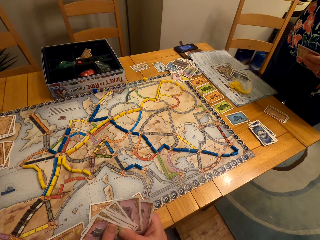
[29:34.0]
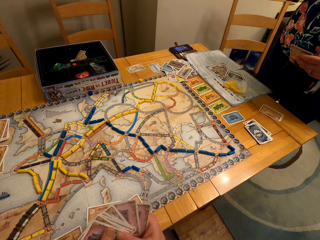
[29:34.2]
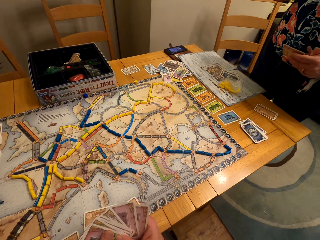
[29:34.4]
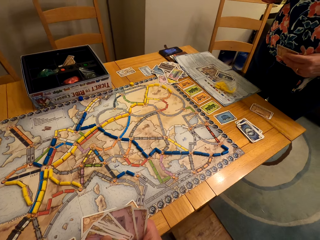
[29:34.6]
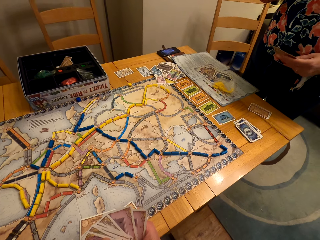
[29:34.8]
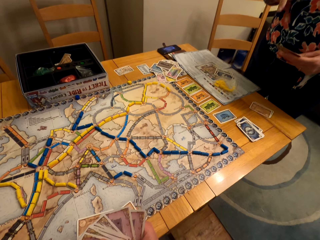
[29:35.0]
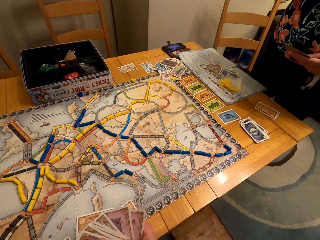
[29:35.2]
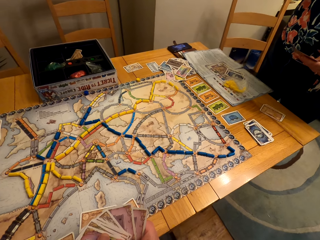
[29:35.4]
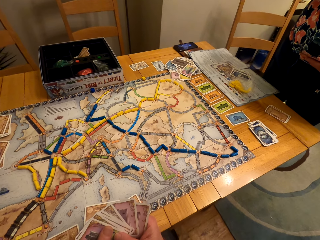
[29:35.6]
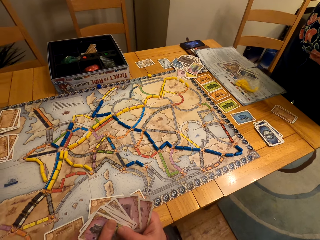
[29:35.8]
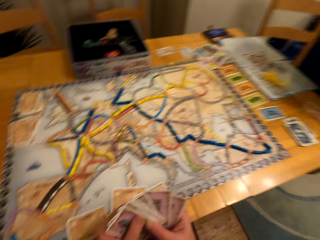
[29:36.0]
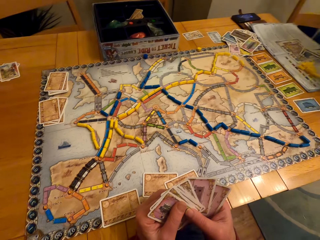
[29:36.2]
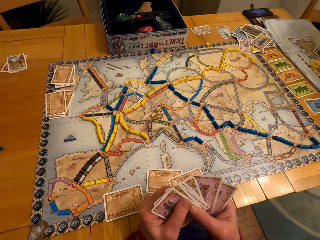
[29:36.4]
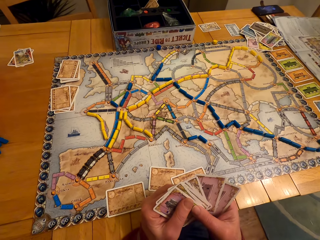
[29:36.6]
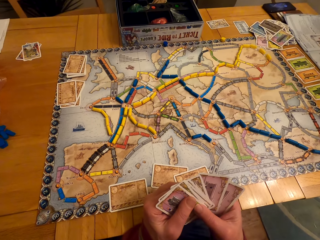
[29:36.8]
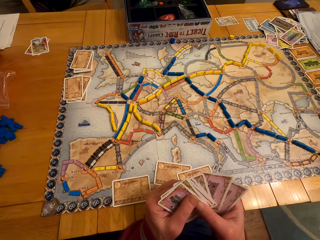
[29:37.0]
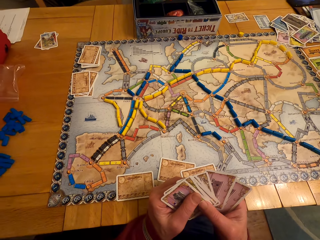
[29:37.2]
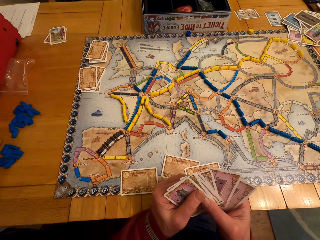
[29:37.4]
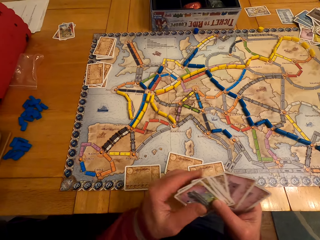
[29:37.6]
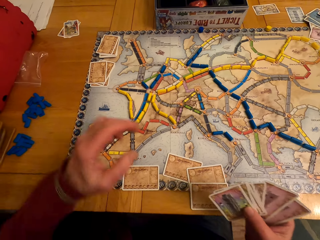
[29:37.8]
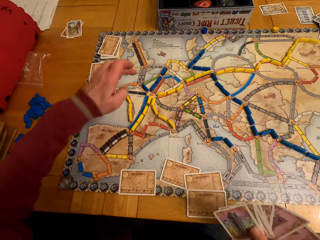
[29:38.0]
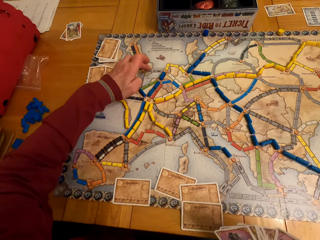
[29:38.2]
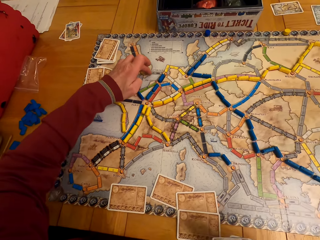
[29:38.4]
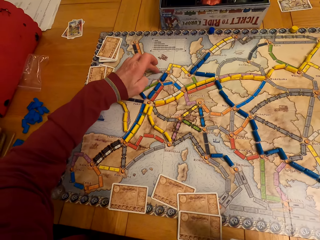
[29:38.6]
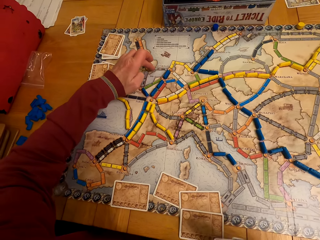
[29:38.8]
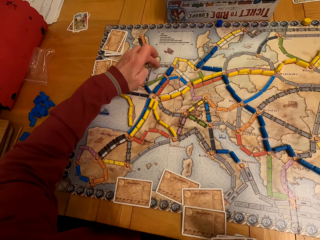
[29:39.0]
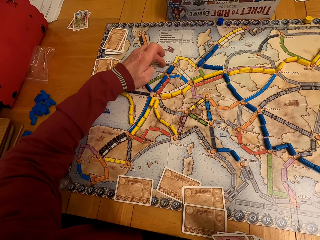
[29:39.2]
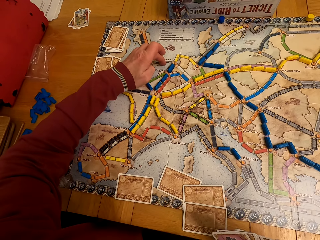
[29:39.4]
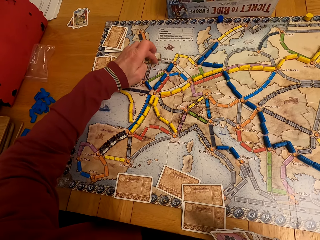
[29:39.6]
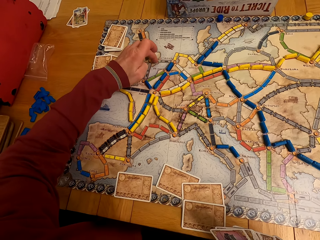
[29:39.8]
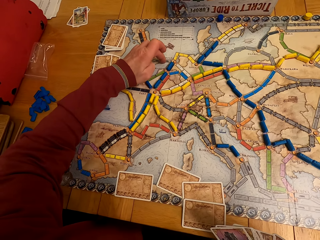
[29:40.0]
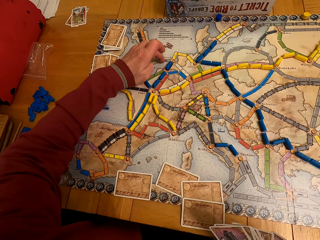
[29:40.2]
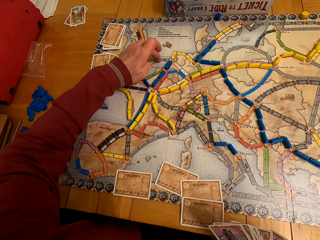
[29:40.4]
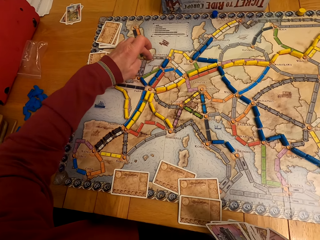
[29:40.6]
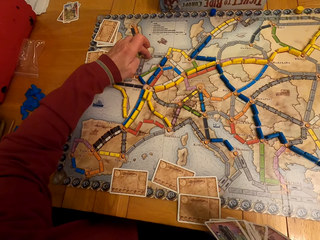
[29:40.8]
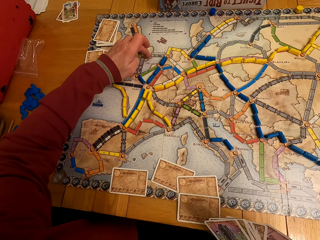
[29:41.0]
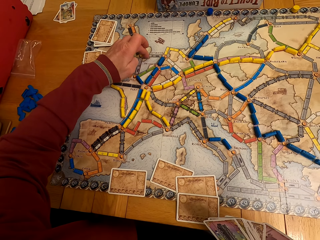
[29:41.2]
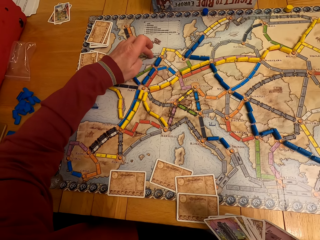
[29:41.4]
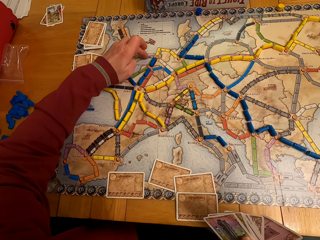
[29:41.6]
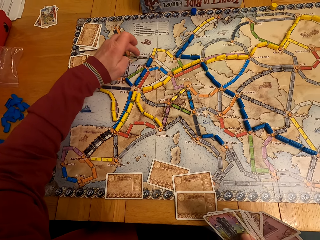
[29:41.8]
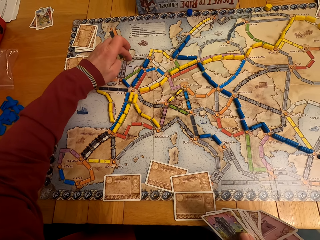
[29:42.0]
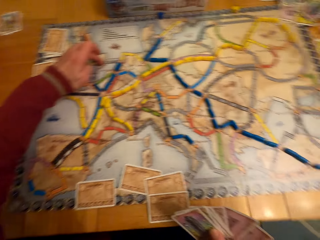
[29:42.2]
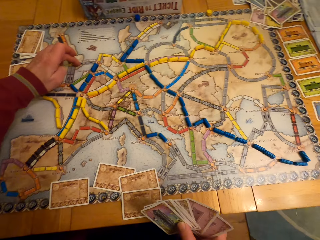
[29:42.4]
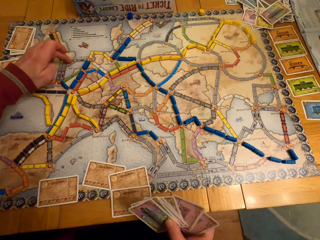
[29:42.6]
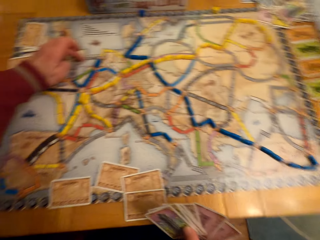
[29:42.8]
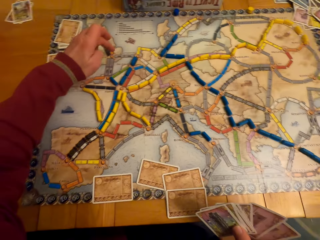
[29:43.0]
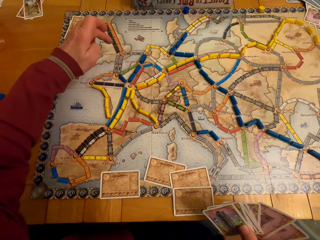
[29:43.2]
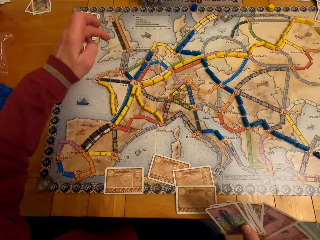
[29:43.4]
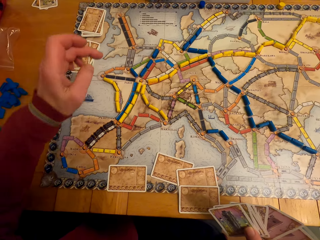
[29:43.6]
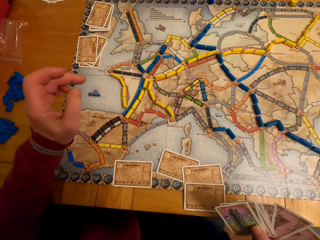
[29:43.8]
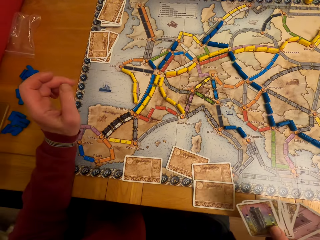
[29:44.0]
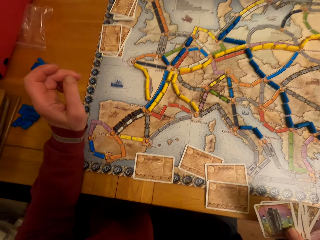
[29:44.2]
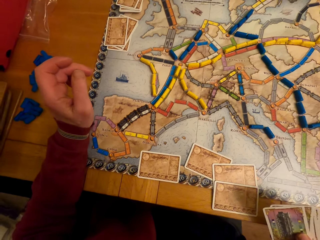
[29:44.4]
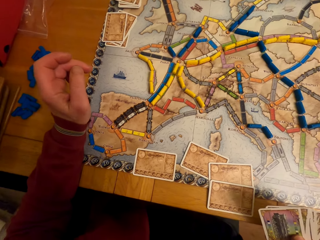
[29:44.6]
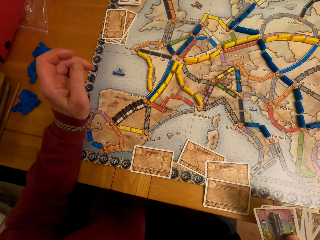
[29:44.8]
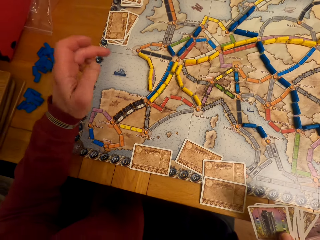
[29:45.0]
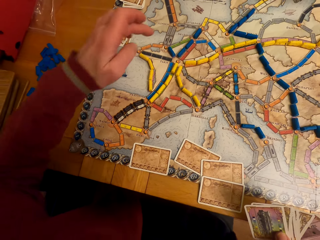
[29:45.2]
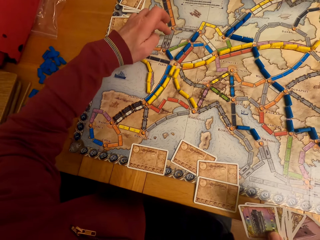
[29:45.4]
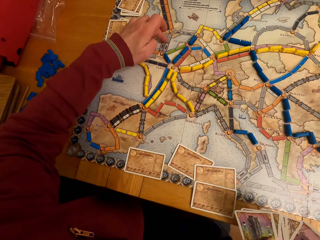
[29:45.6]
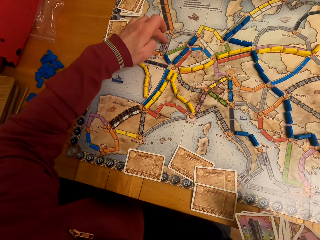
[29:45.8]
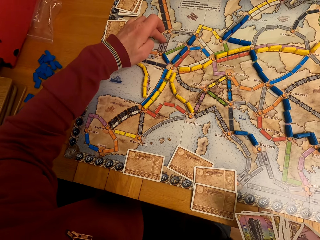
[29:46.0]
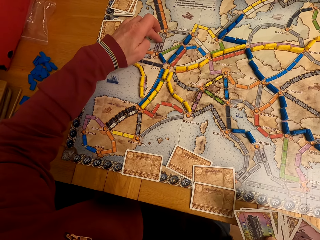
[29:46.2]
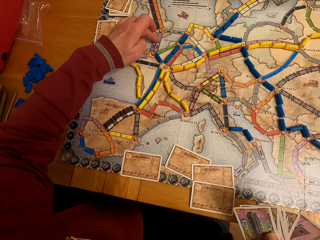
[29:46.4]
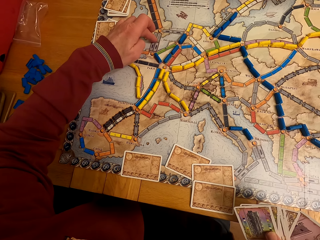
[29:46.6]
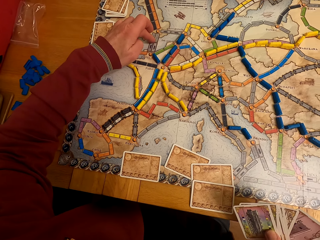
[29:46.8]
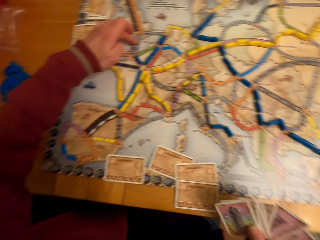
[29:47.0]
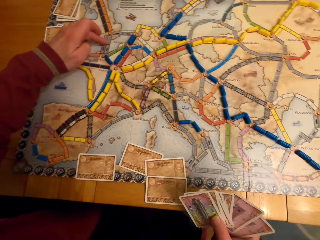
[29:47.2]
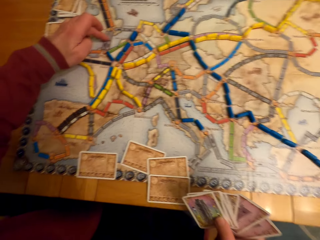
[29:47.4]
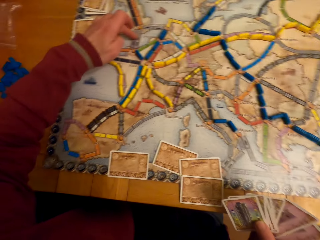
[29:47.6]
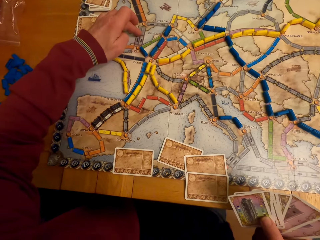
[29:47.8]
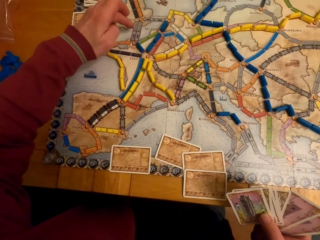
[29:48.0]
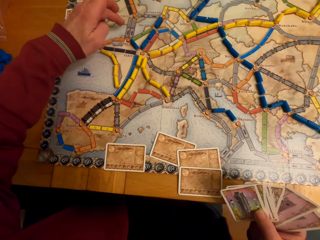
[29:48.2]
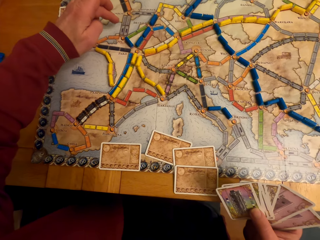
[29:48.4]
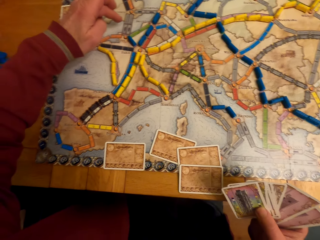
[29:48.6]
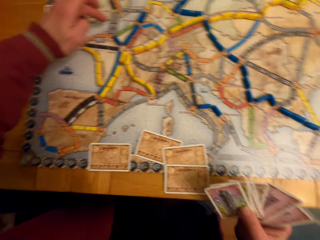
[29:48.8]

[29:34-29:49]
The camera wearer talks with a lady. A man touches the paper. Another lady looks around. The camera wearer points at the board game table. The man moves the hand, looks at the cards, touches the paper and looks at the cards.

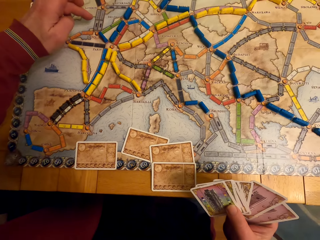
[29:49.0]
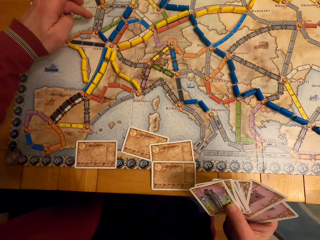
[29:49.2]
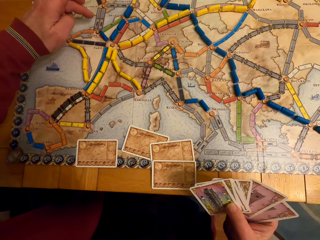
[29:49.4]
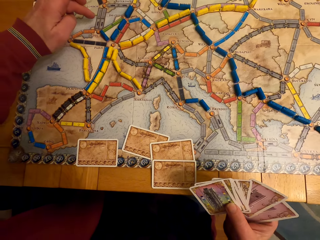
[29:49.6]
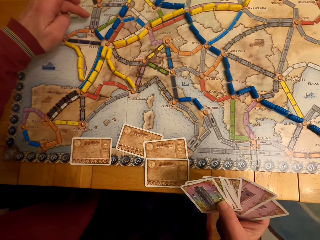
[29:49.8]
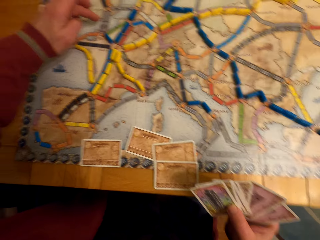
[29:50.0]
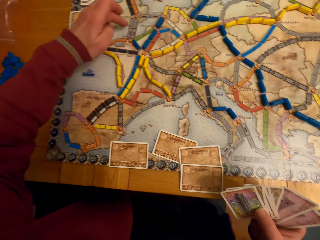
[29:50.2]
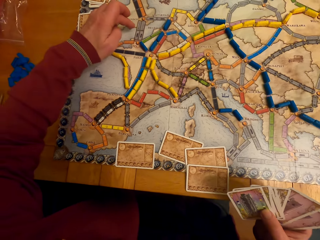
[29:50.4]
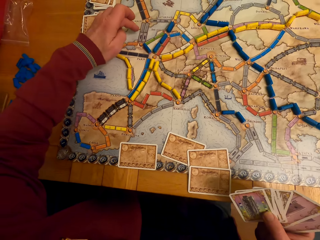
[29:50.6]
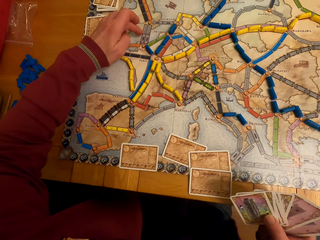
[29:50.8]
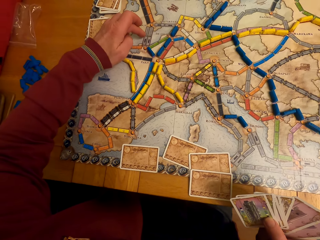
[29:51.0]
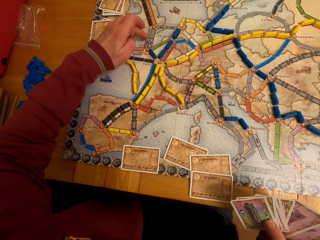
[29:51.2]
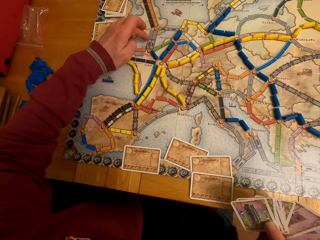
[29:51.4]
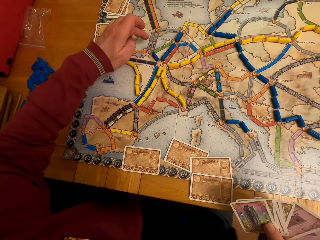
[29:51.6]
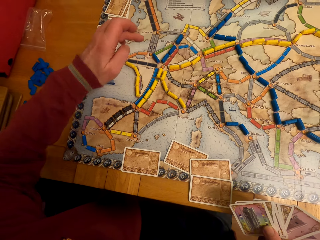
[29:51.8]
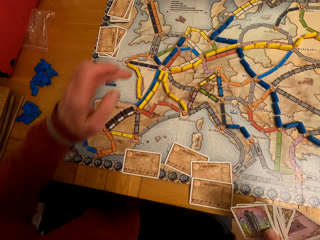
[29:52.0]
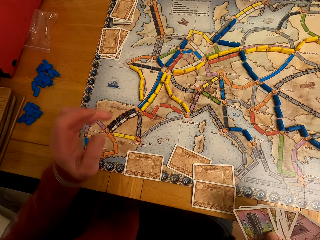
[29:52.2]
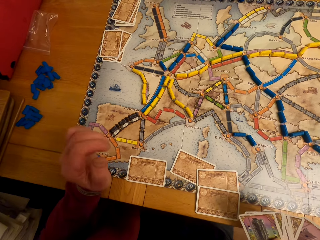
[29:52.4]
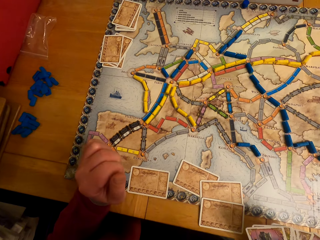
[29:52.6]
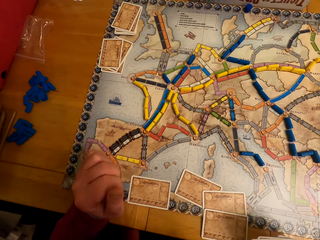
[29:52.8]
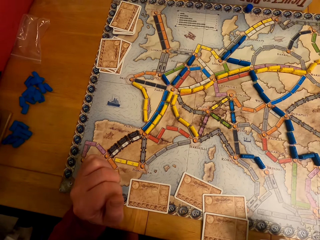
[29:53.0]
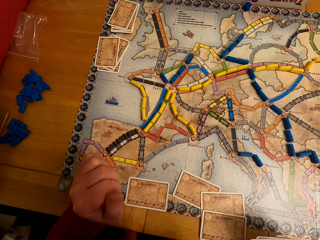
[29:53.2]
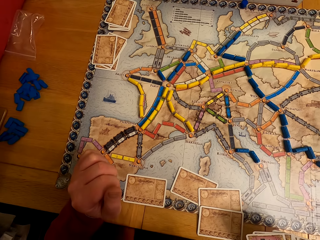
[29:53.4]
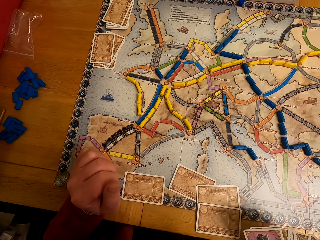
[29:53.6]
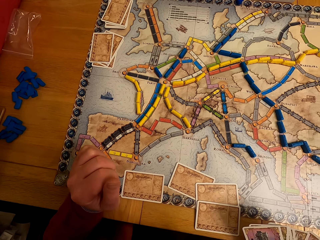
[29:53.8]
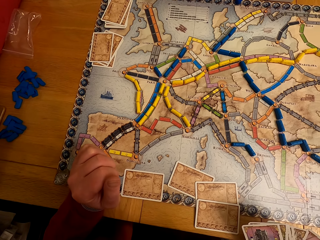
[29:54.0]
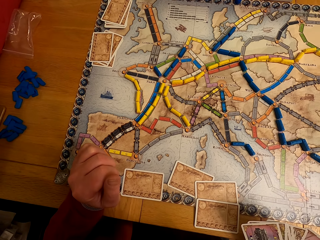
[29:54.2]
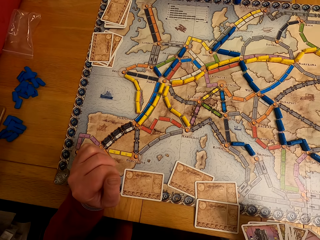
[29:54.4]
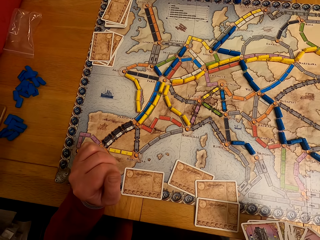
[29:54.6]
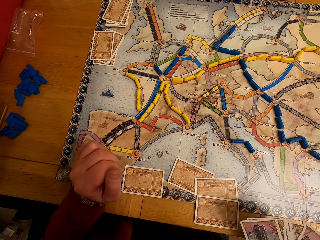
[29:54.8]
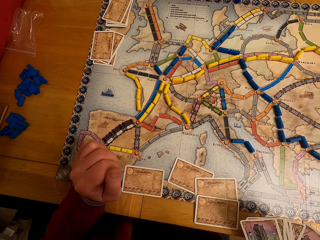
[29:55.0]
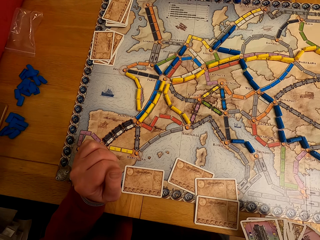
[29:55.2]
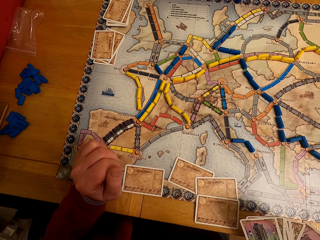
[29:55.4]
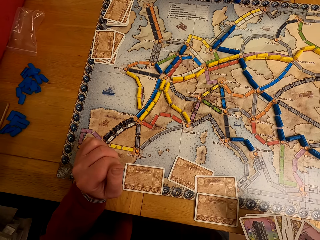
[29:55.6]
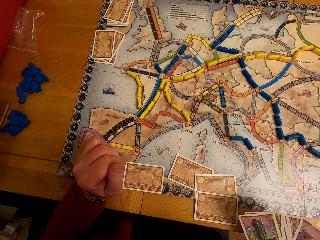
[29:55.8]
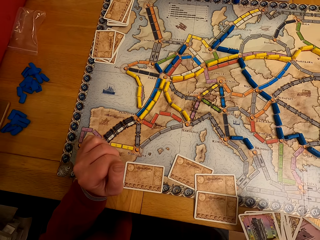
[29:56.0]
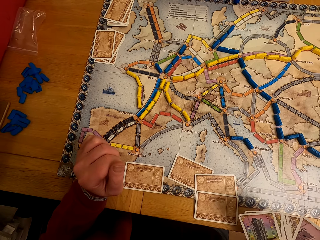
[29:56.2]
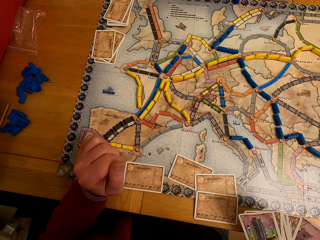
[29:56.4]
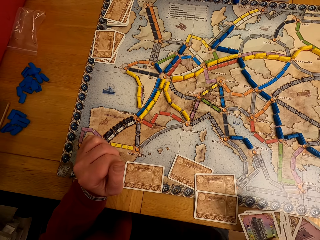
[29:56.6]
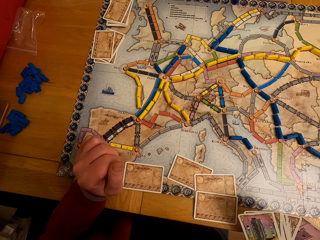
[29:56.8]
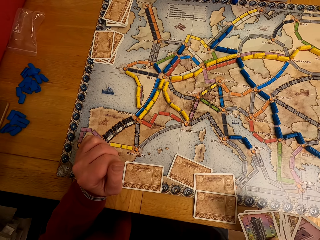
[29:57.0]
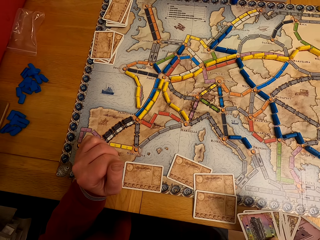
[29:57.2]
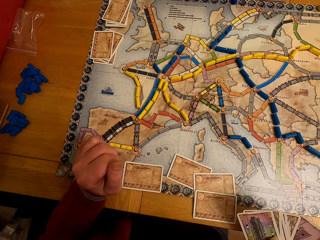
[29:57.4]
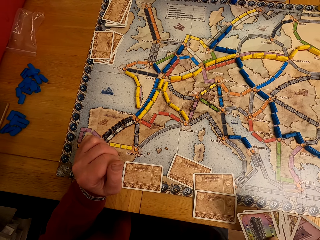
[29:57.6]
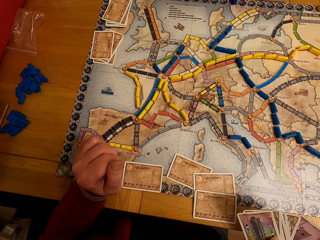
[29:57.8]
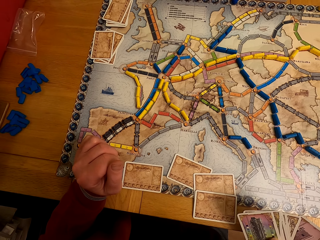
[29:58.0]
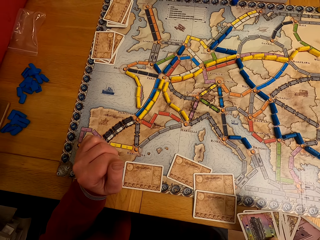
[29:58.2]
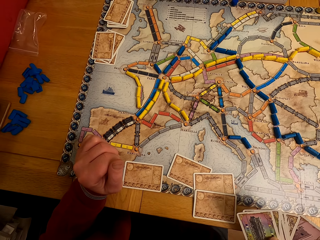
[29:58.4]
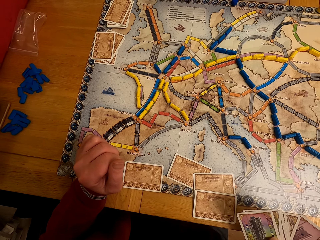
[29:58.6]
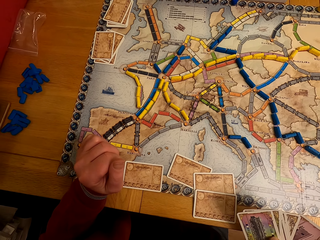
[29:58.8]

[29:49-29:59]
A man moves the hand and looks at the cards.
